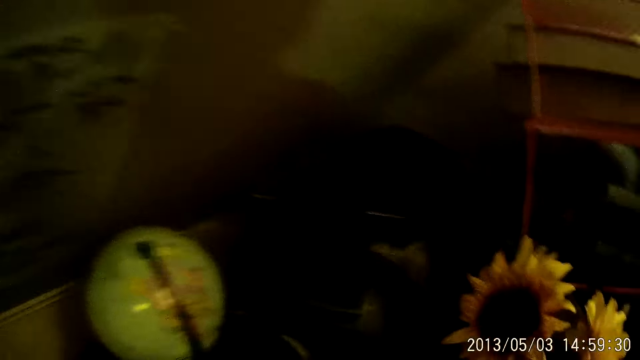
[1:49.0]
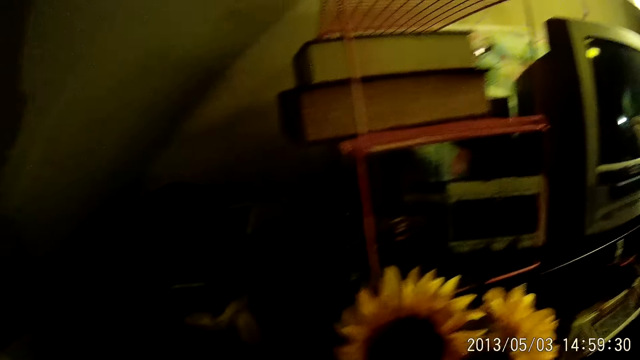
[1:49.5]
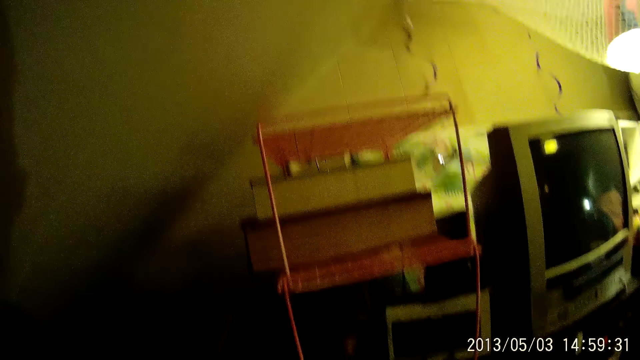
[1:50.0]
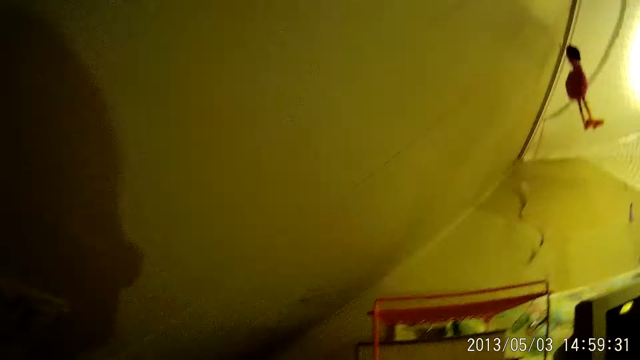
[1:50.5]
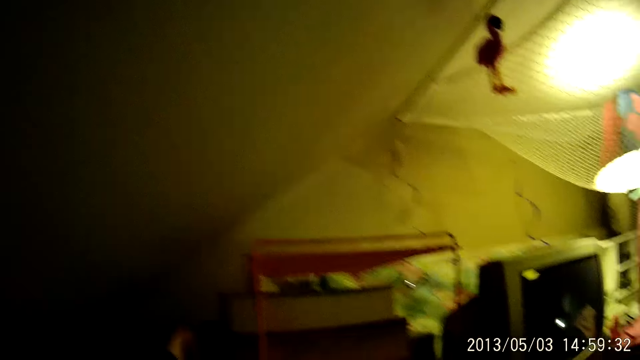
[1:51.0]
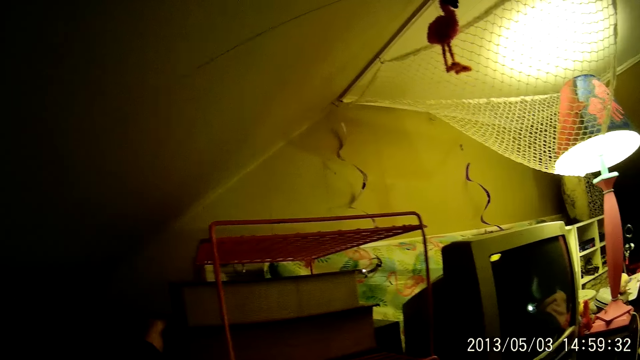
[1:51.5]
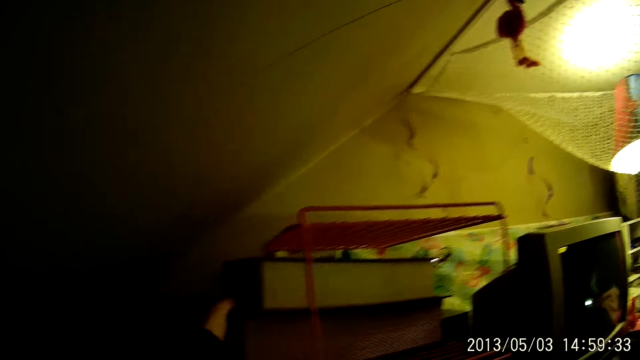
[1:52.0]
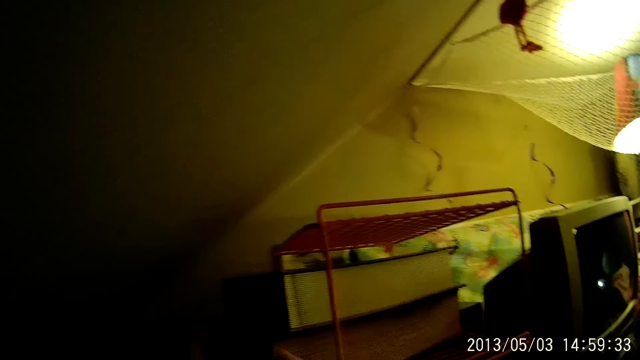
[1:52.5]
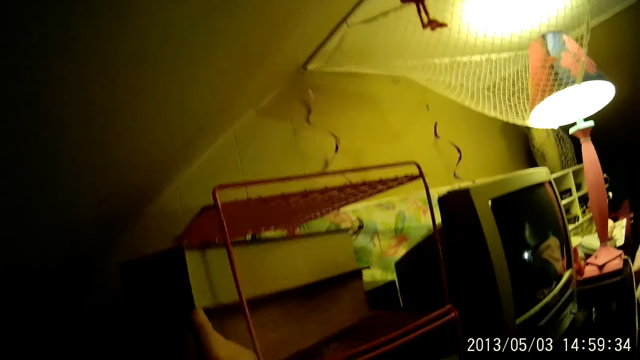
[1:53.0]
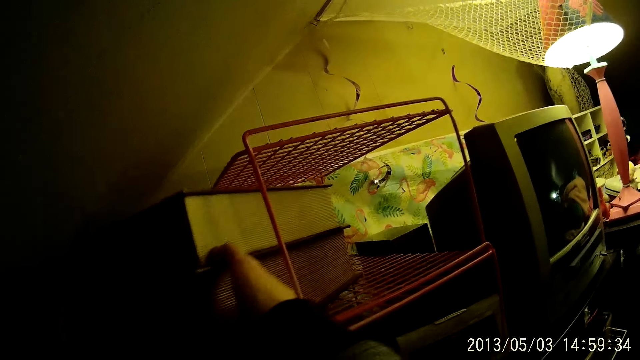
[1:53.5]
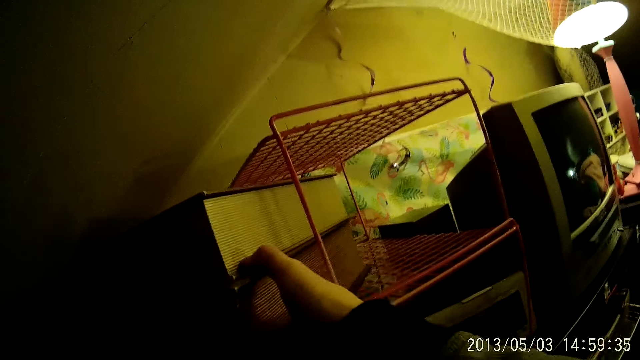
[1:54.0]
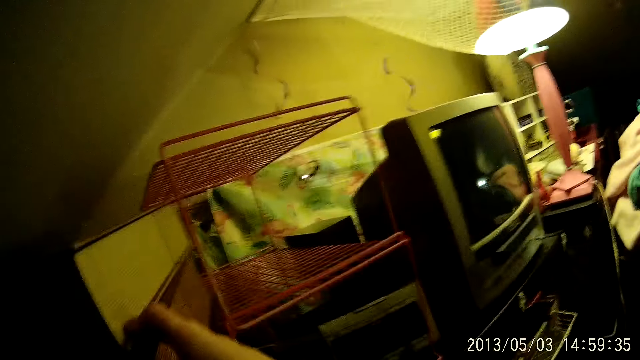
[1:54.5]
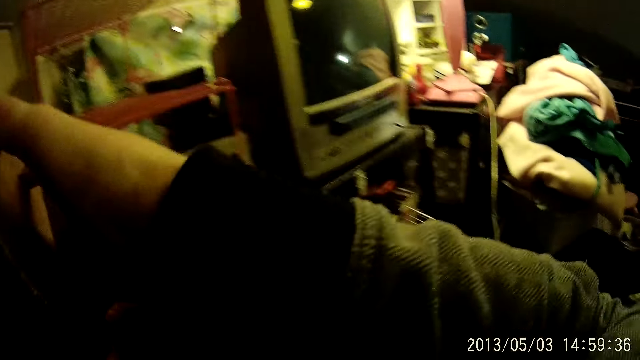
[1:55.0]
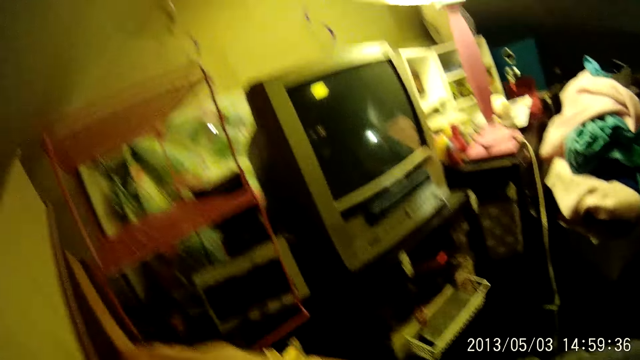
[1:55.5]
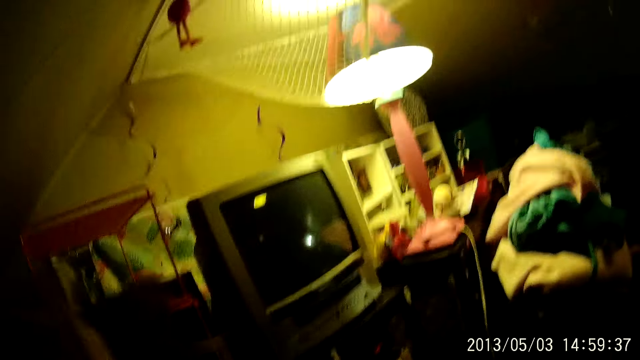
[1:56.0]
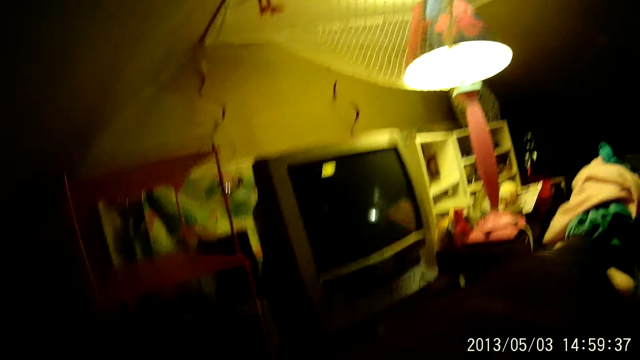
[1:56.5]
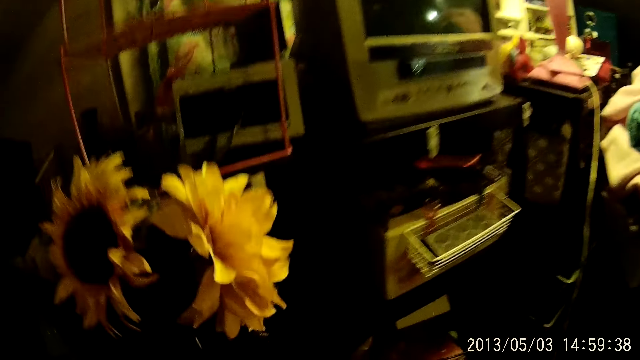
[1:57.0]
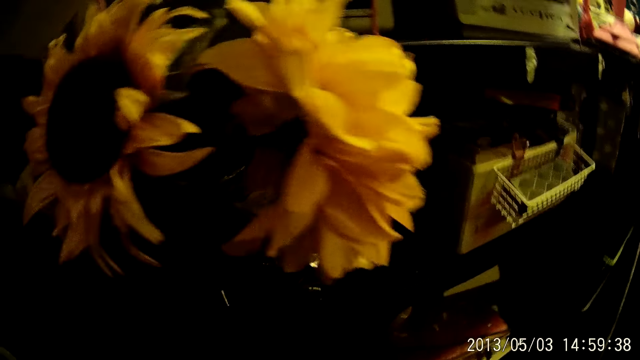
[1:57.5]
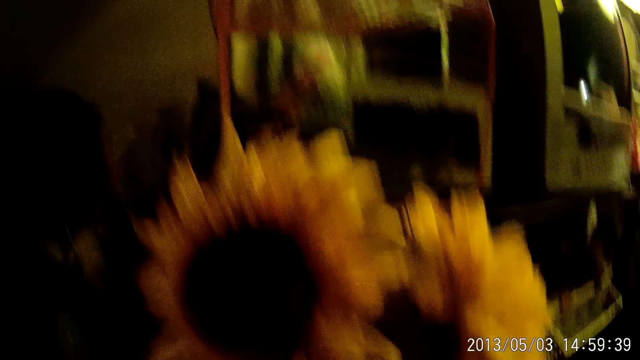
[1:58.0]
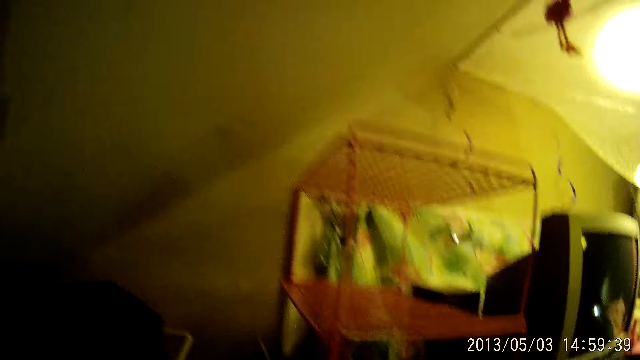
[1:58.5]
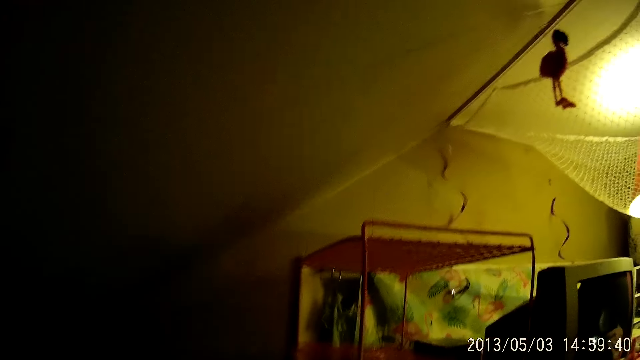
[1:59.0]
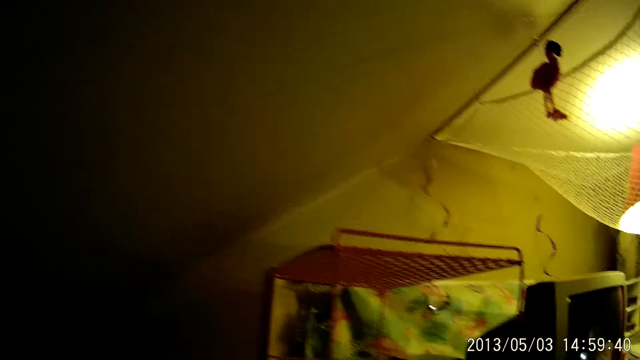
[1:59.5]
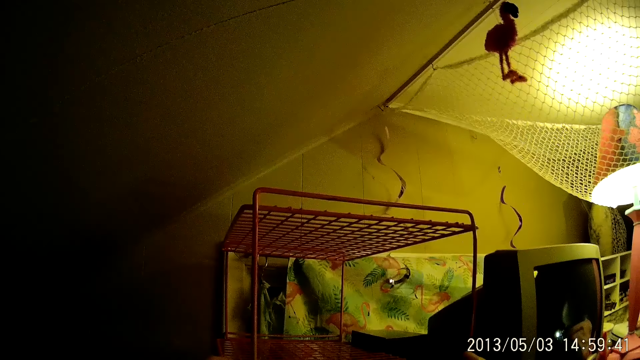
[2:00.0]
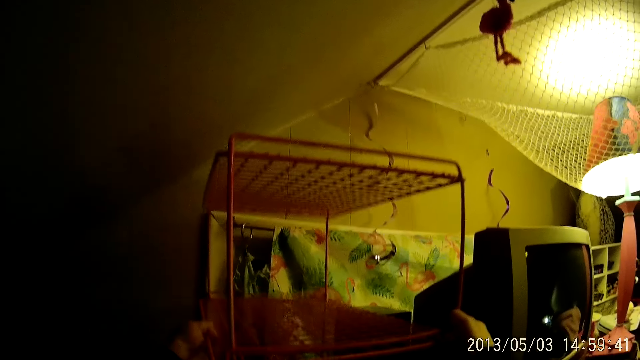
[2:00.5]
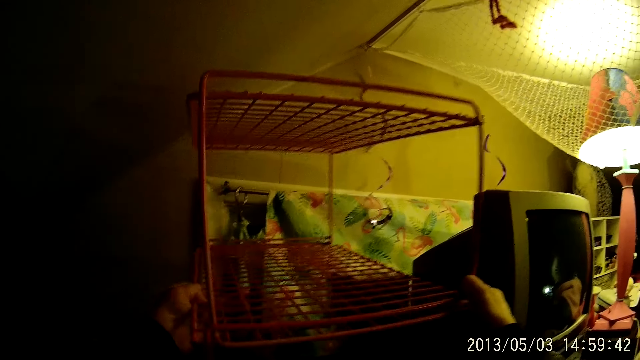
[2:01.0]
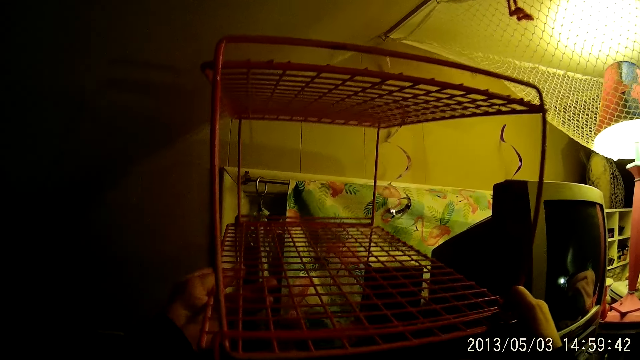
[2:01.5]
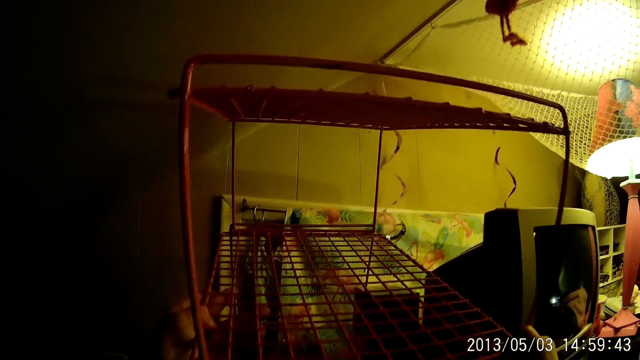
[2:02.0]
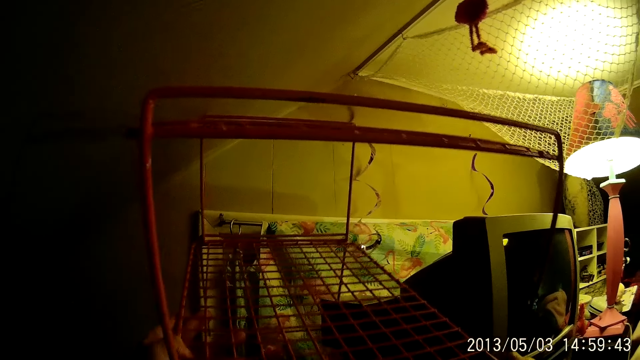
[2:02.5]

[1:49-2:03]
The camera wearer pulls books from another rack with both hands. They carry the book. They drop the books on the floor. They look around. They carry the rack with both hands and pick up the rack.

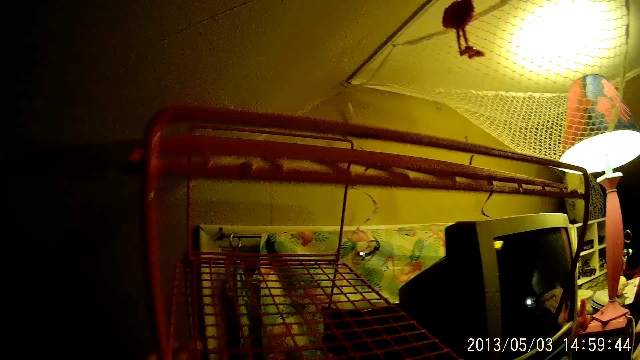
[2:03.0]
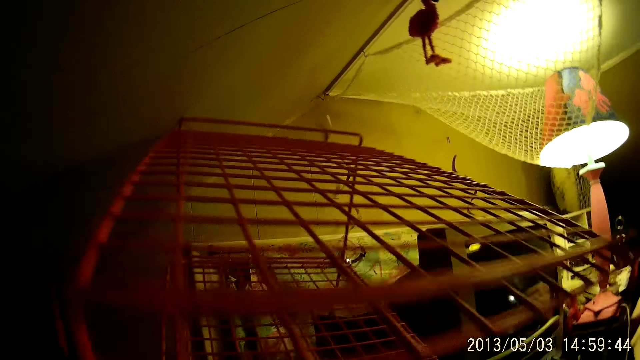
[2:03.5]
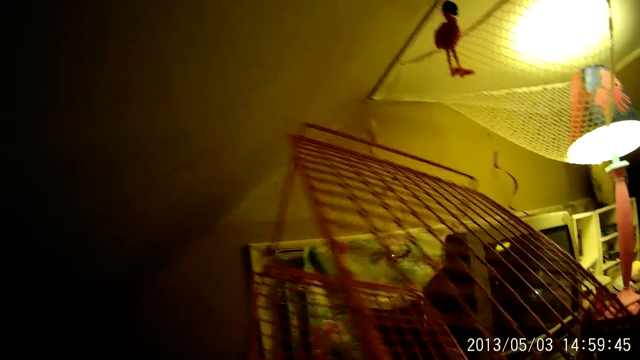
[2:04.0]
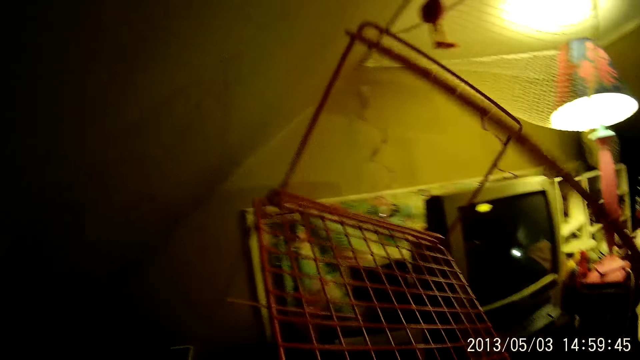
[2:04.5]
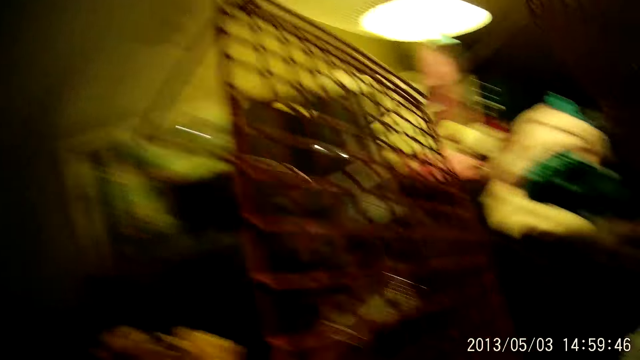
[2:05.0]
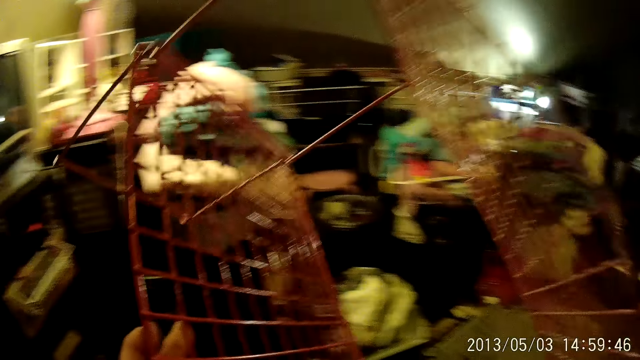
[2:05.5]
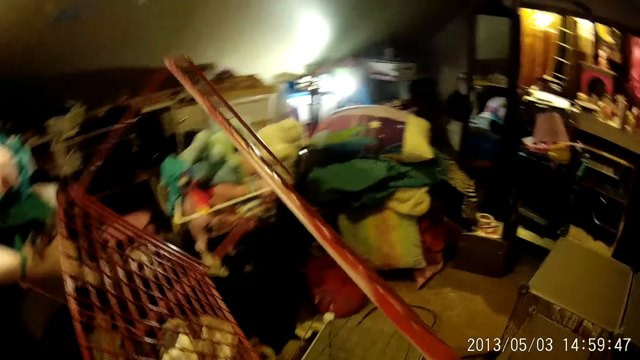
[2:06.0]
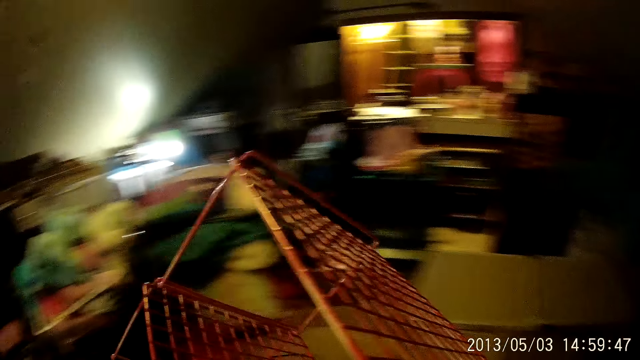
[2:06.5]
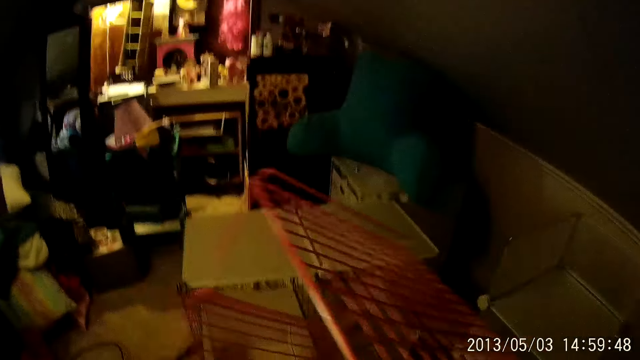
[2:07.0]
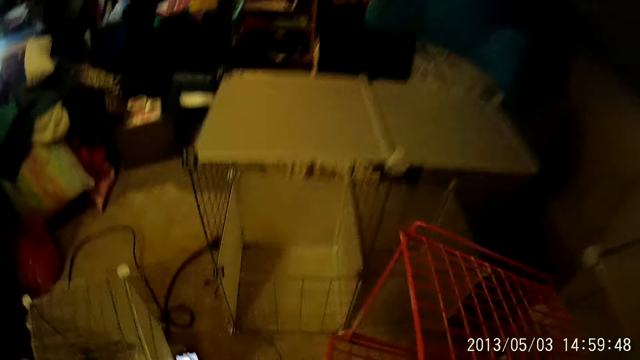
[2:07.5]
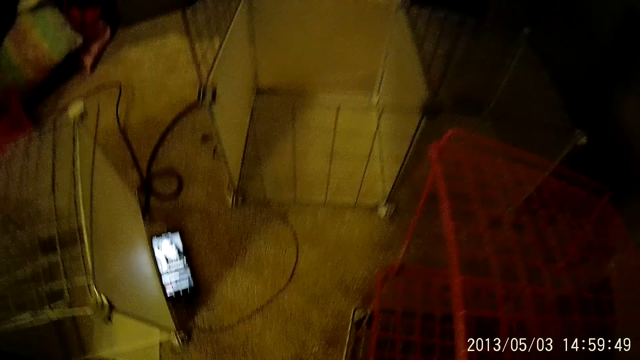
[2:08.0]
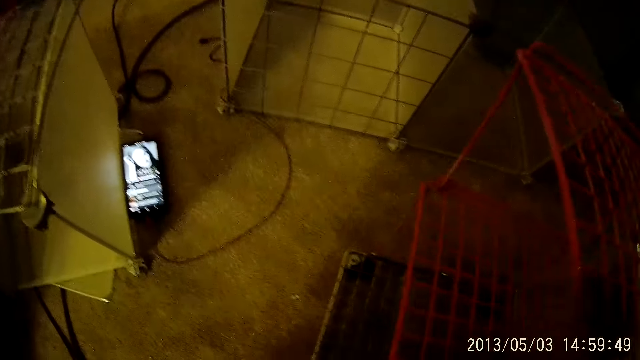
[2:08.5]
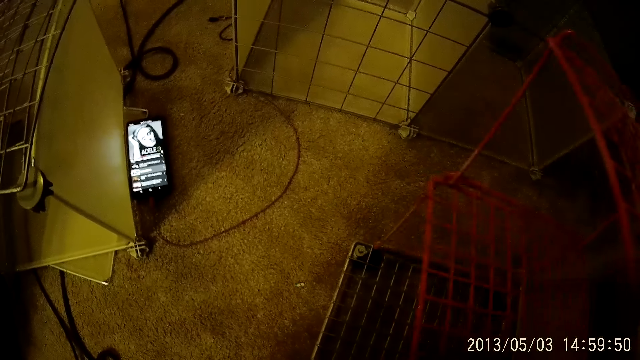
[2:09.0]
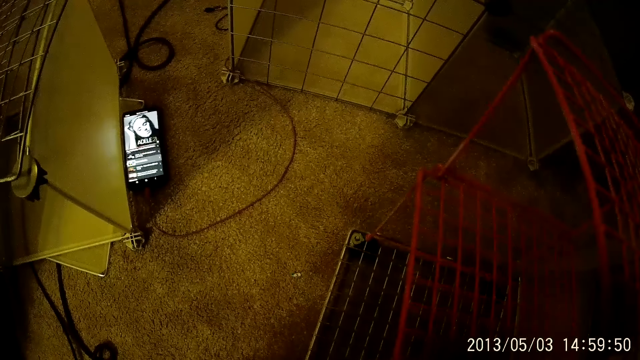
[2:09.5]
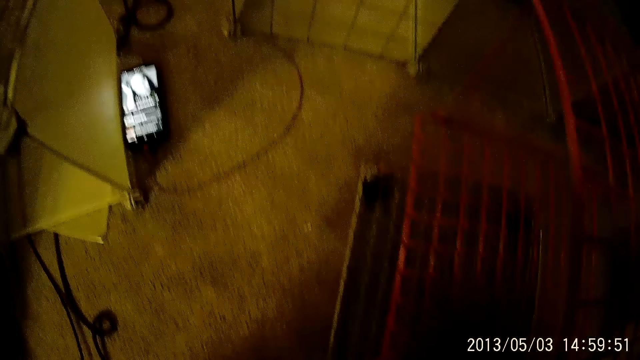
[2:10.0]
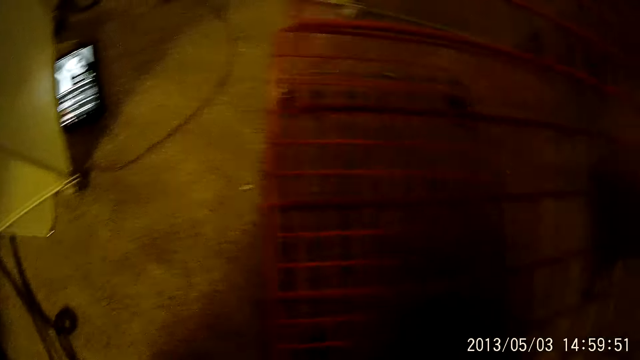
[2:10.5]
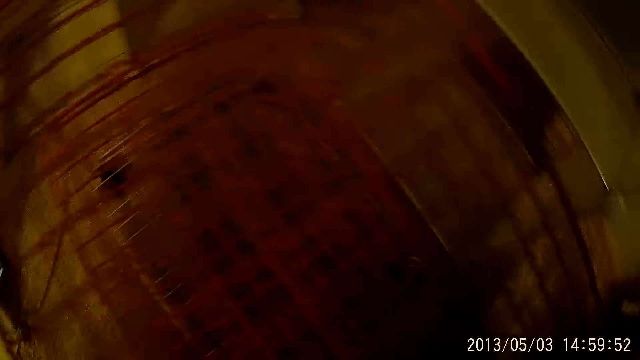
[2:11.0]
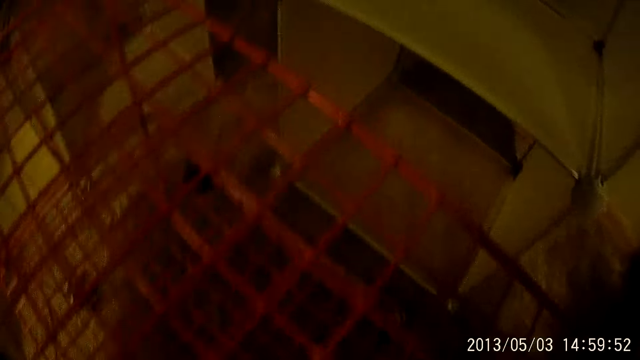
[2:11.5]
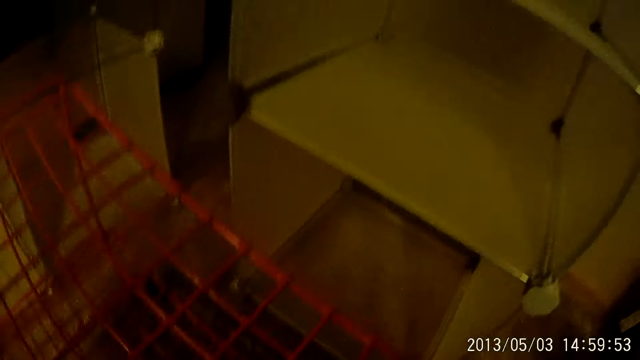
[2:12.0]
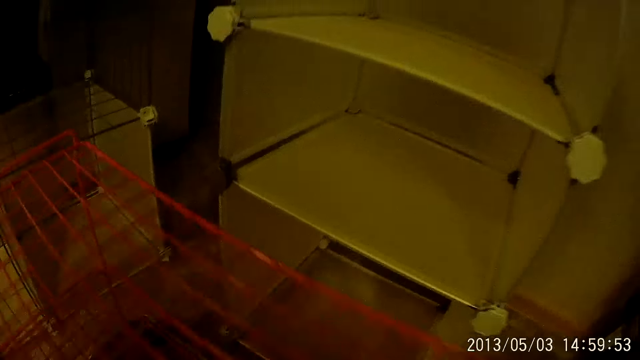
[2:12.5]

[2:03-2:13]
The camera wearer turns around. They drop the rack on the rack trolley. They fix the rack on the floor.
